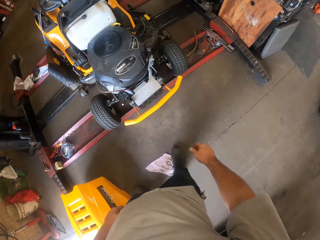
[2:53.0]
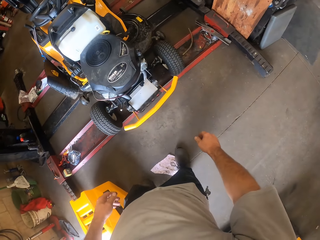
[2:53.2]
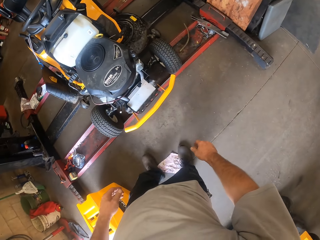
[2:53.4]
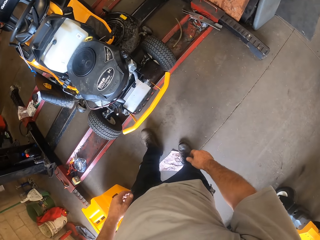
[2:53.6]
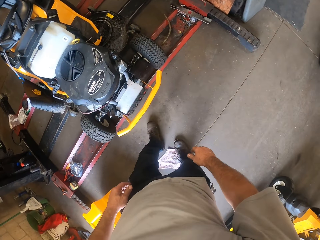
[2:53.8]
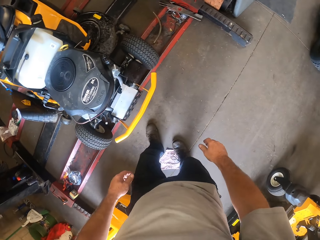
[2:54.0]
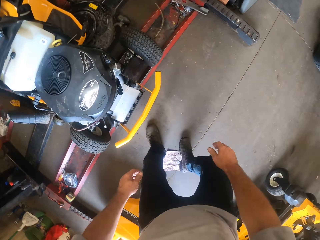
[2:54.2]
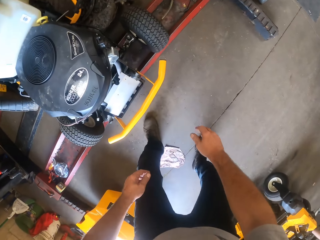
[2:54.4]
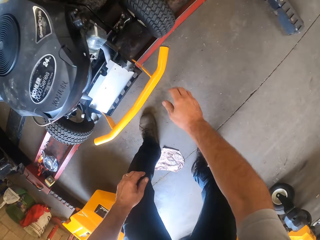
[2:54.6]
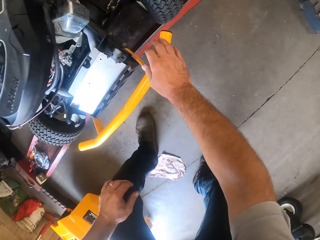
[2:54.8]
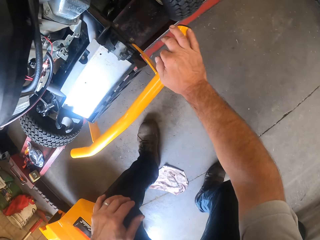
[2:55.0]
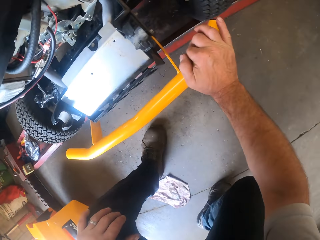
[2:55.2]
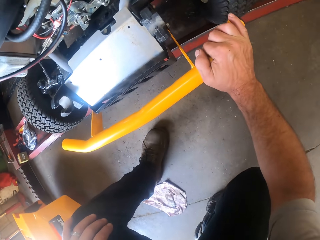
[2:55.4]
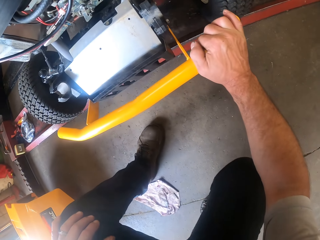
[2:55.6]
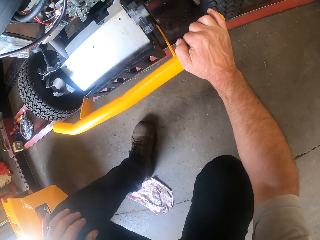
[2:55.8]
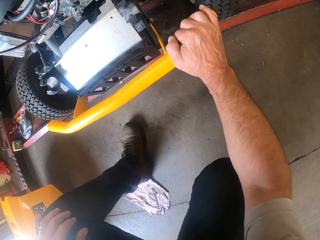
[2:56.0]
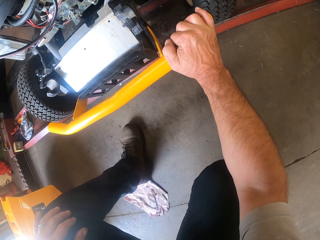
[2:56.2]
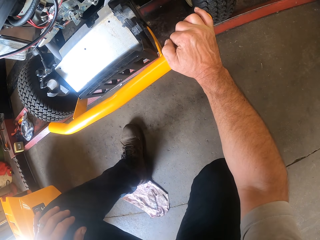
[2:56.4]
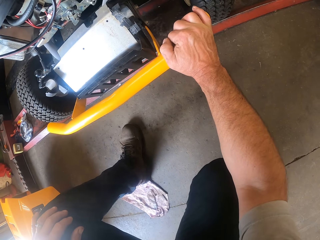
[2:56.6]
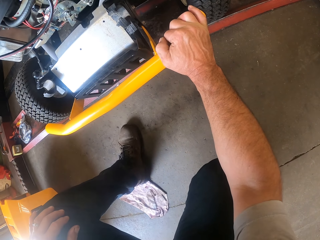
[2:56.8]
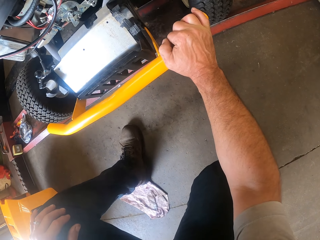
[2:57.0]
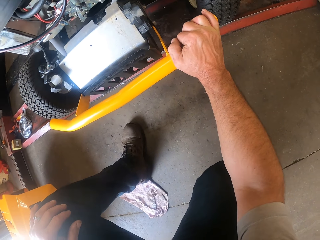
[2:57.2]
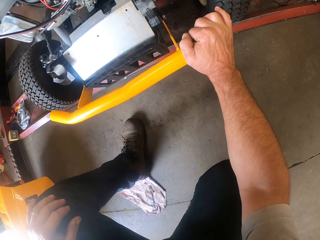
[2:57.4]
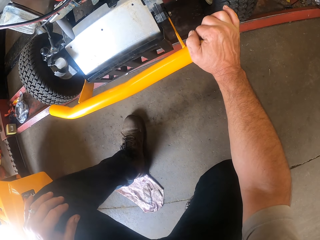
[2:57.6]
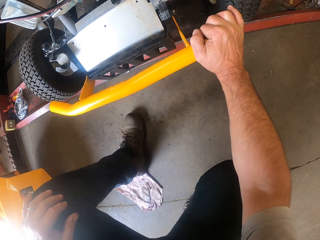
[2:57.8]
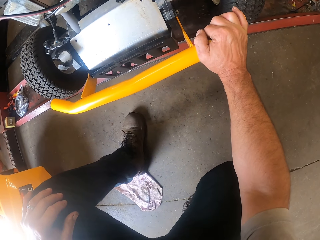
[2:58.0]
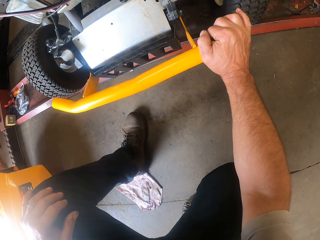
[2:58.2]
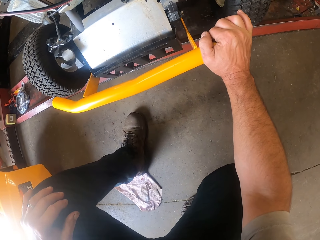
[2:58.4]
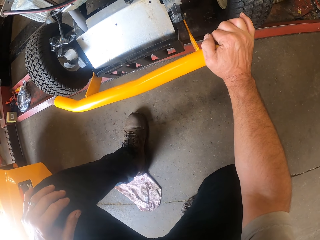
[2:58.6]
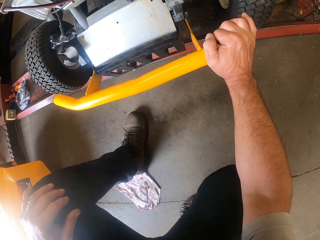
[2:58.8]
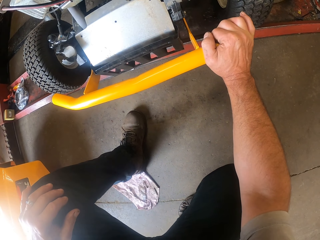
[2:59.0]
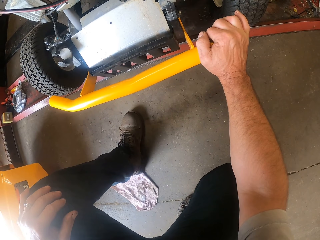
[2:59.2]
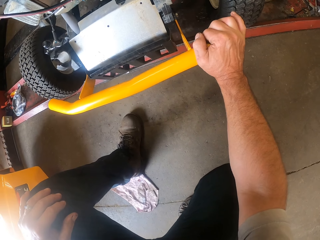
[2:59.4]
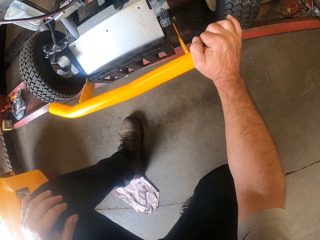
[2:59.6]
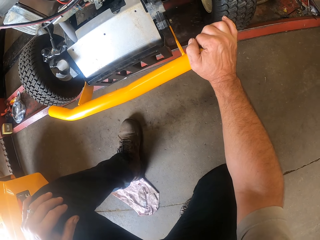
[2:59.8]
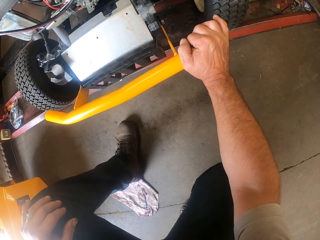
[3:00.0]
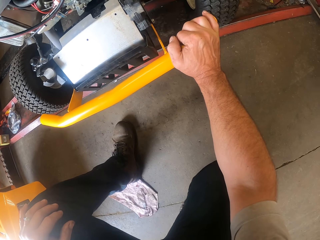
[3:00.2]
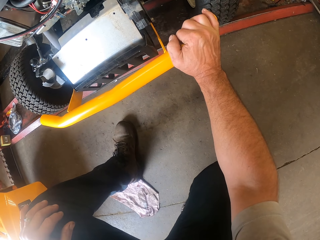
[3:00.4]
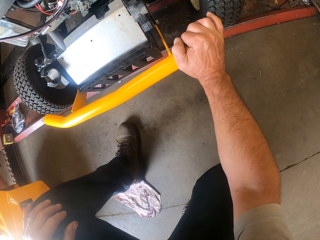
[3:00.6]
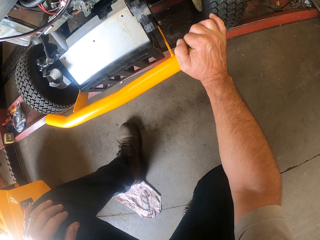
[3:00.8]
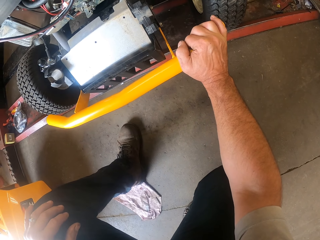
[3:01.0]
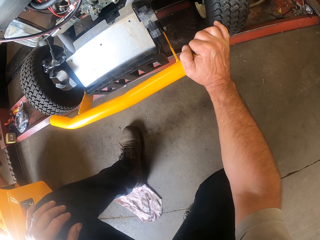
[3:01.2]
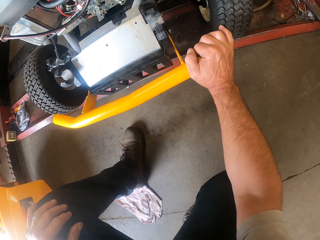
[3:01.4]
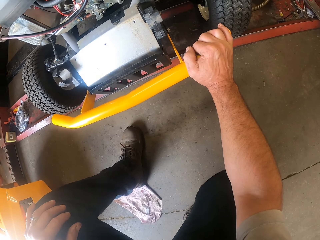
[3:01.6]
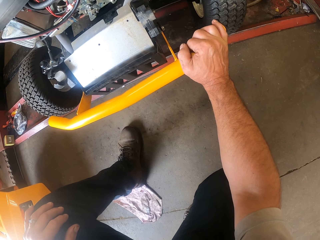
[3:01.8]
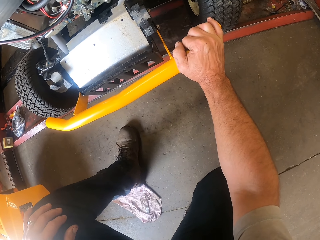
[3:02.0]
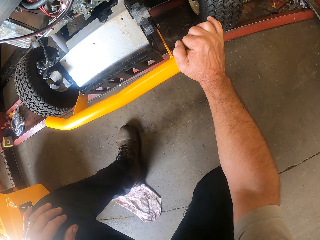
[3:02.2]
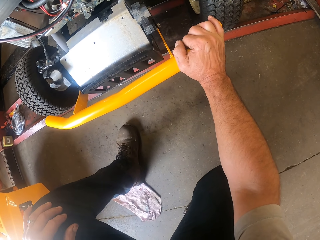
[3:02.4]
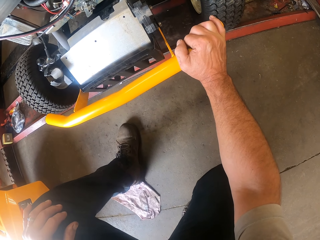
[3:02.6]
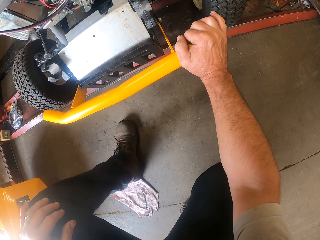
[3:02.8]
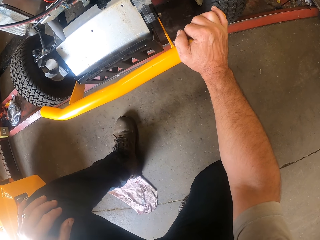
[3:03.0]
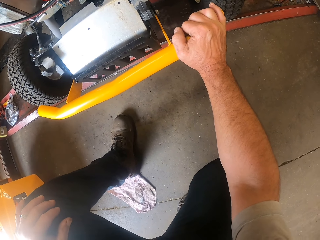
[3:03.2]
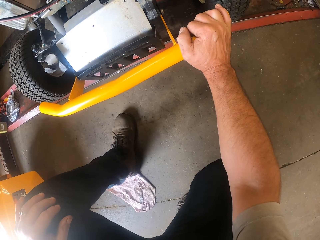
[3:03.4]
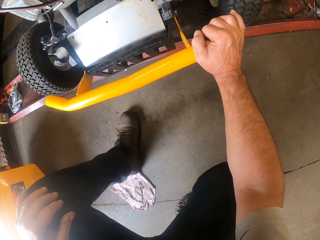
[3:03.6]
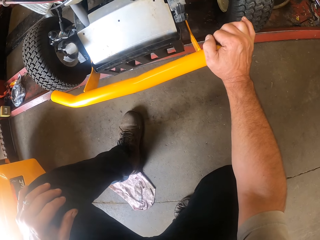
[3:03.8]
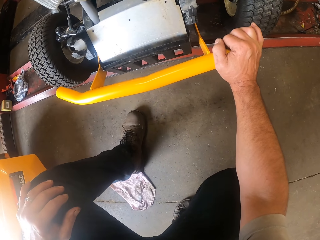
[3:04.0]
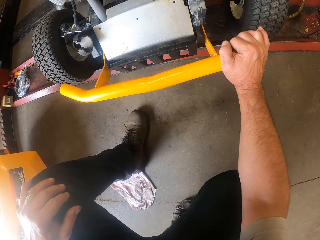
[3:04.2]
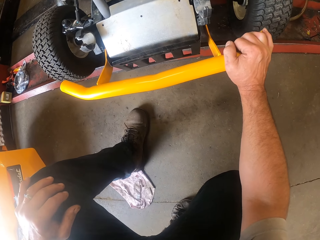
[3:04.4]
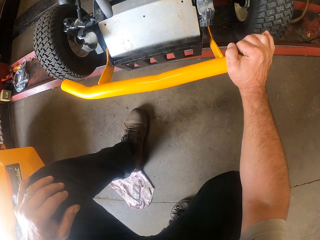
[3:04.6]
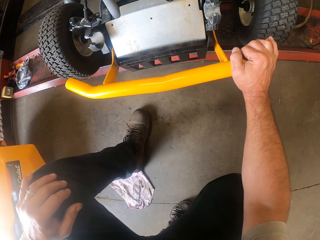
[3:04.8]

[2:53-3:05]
The camera wearer moves toward the lawn flite. They touch the lawn flite, inspect the other lawn mower, and stare at the lawn flite.

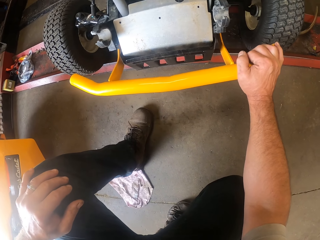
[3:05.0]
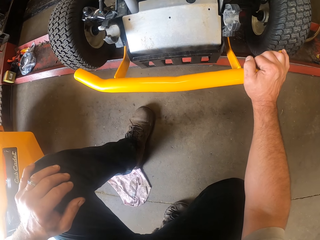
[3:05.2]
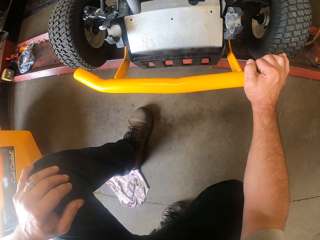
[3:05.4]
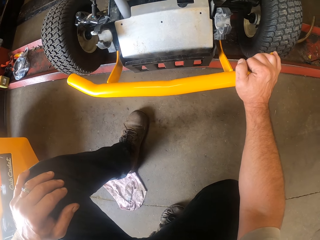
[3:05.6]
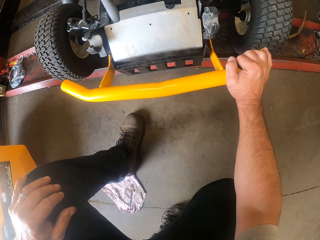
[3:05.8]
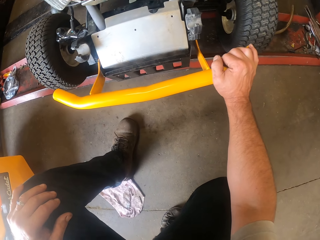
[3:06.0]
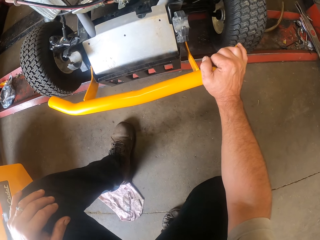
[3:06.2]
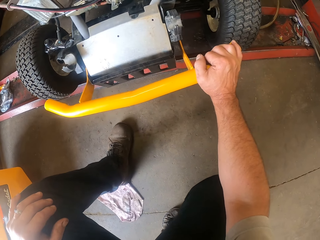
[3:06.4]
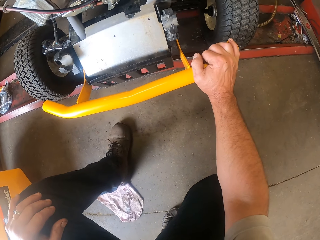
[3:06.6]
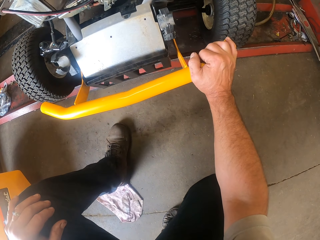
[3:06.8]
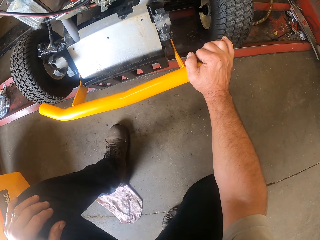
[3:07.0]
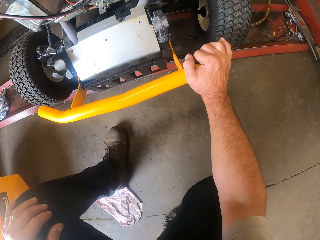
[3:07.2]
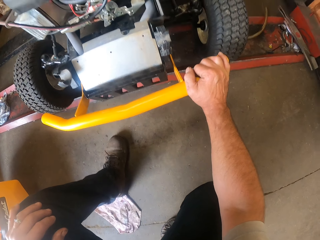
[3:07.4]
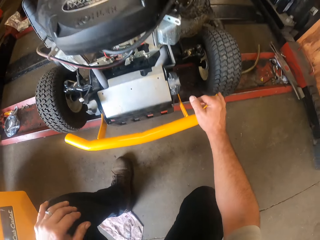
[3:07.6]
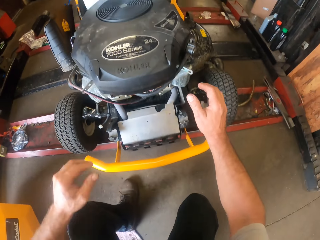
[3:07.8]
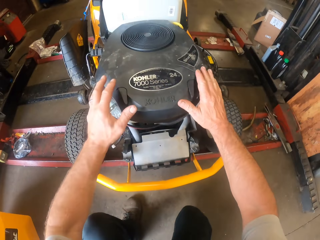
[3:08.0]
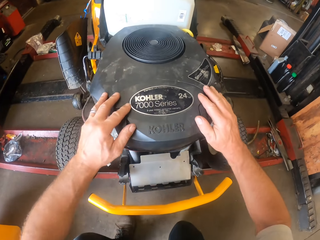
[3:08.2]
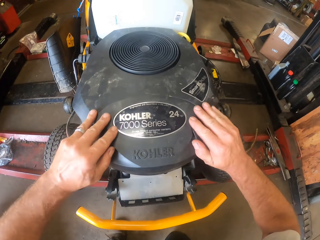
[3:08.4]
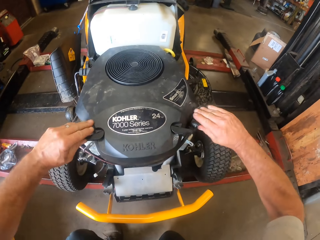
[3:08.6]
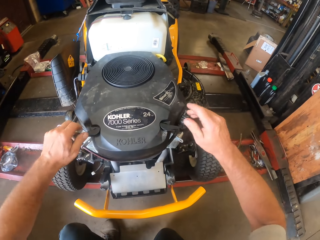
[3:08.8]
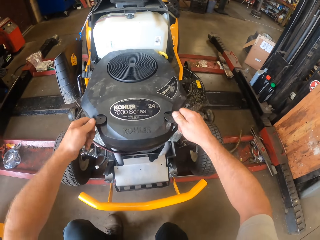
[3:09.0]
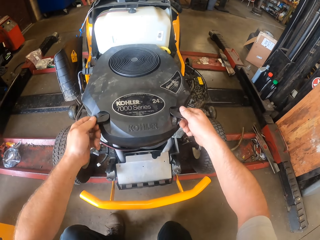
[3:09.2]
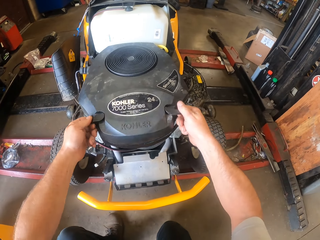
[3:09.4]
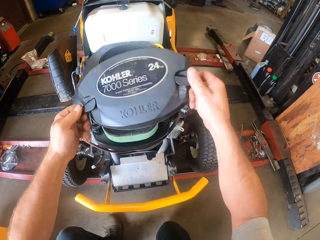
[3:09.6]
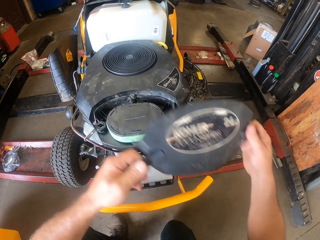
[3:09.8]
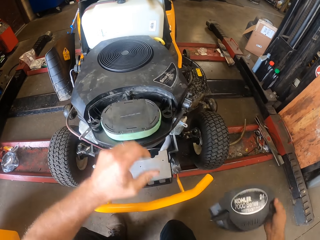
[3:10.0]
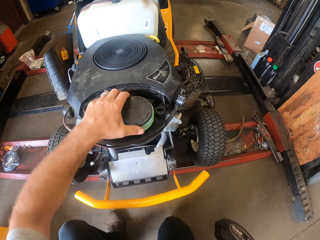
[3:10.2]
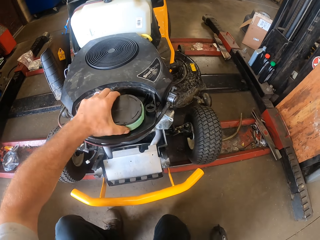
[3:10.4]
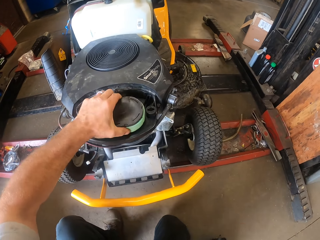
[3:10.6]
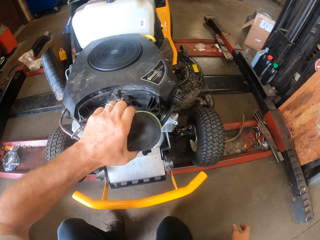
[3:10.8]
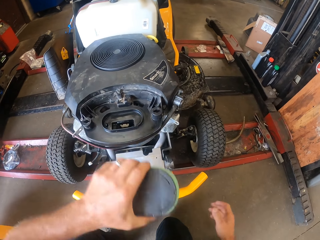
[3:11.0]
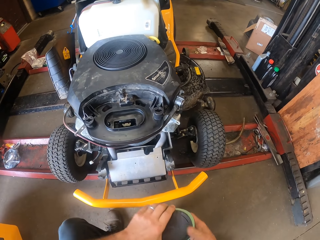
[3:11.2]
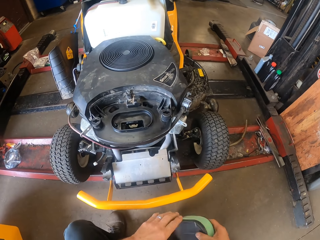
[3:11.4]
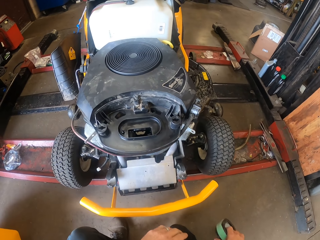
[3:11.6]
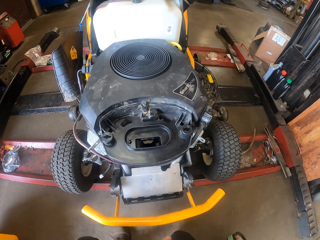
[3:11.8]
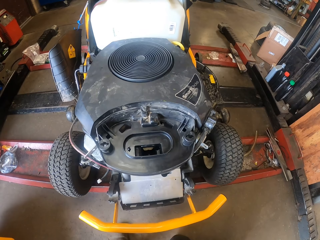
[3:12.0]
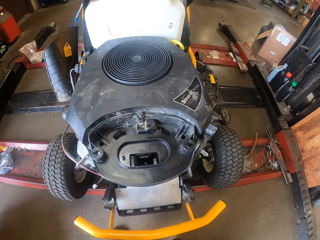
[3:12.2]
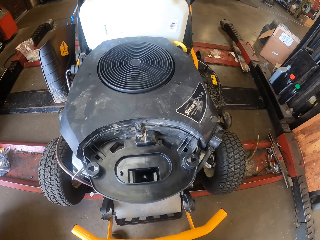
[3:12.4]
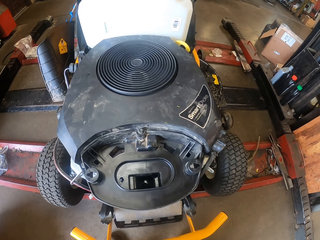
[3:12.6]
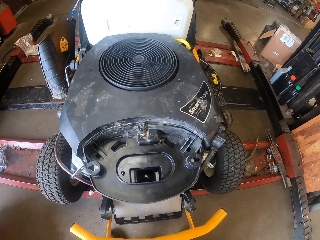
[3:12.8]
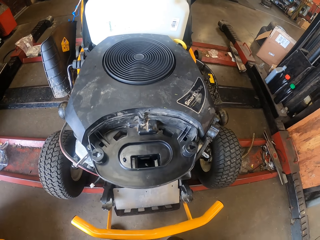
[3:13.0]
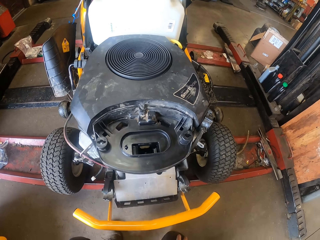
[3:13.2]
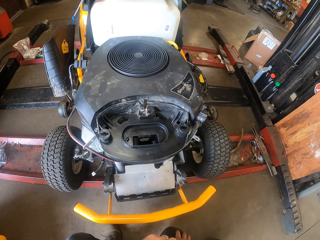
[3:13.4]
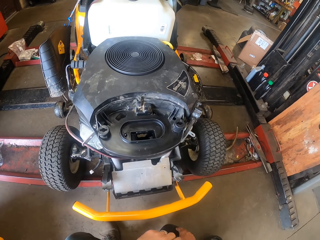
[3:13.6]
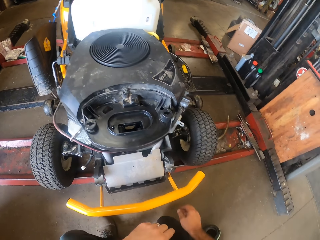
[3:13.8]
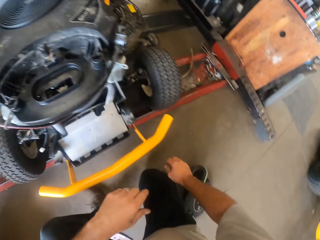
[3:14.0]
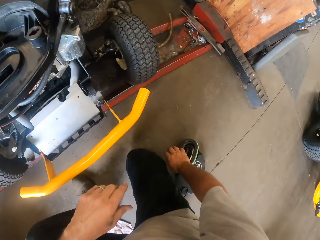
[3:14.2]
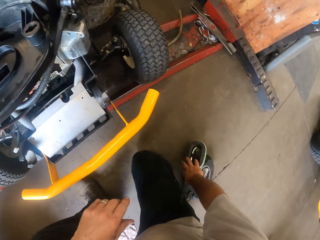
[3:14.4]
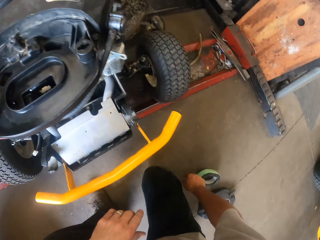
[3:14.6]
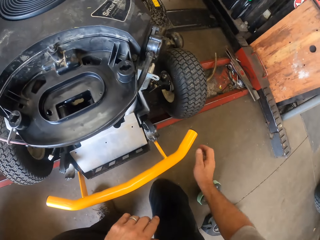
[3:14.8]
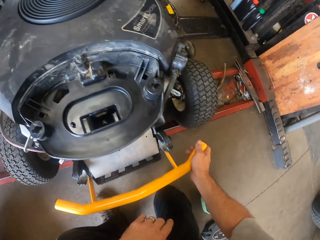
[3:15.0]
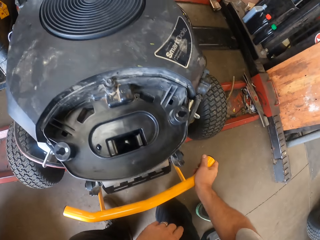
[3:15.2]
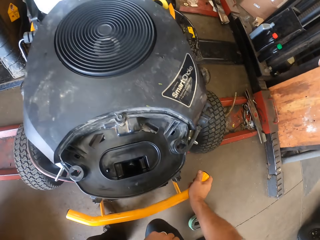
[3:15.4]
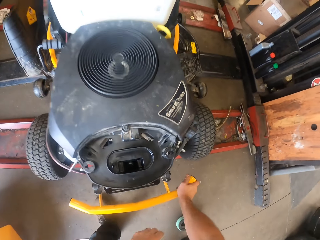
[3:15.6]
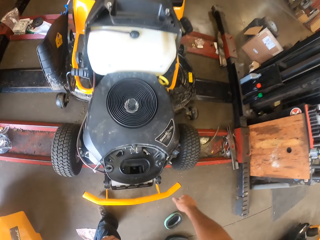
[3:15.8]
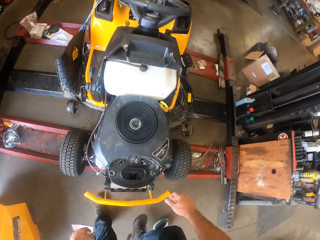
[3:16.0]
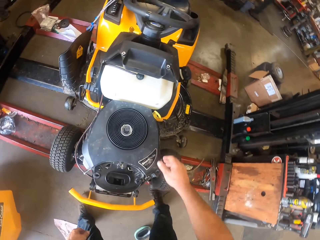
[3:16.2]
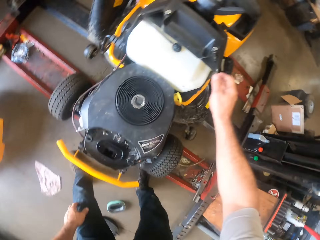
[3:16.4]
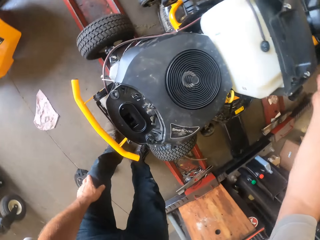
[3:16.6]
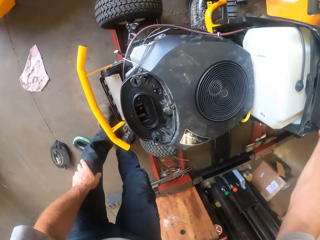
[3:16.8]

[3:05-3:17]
The camera wearer unlocks a part of the other lawn mower with both hands. He opens the part of the other lawn mower with both hands. He drops the part of the other lawn mower on the floor. He picks up a filter of the other lawn mower from the lawn mower with his left hand. He passes the filter to his right hand. He drops the filter on the floor. He stares at the lawn mower air passage hole. He touches the filter on the floor and moves the filter on the floor with his right hand. He stands from the knees.
